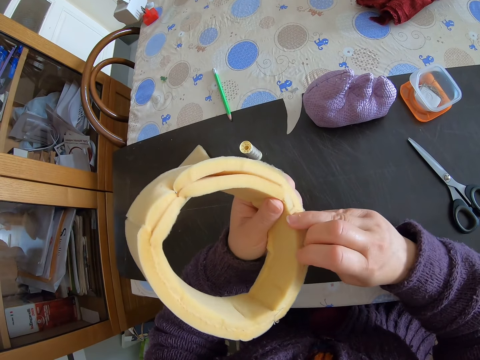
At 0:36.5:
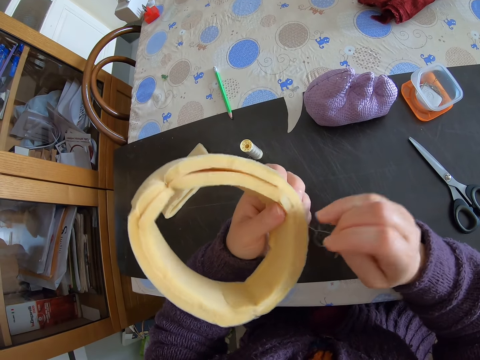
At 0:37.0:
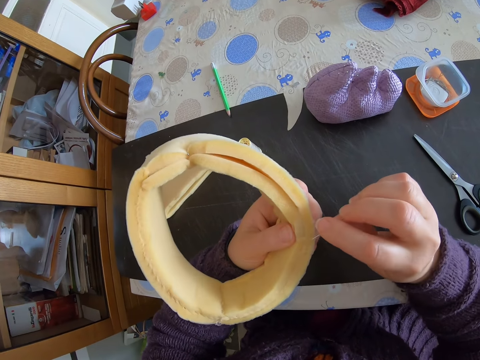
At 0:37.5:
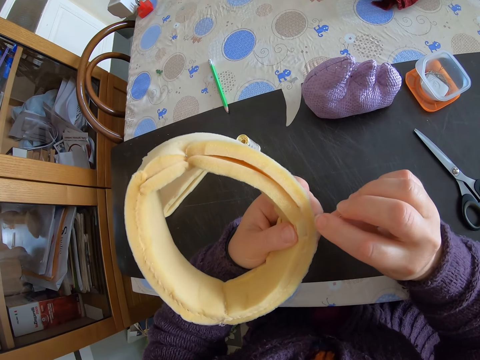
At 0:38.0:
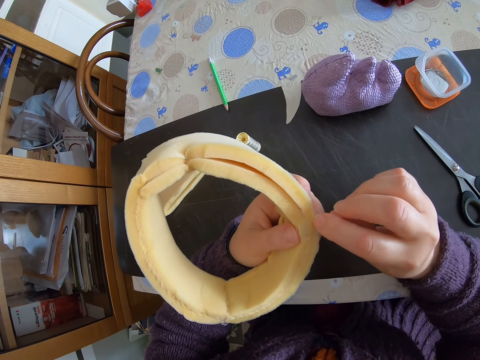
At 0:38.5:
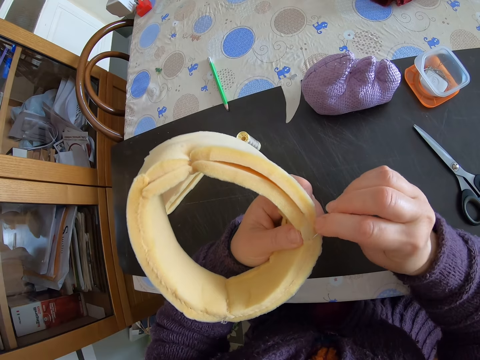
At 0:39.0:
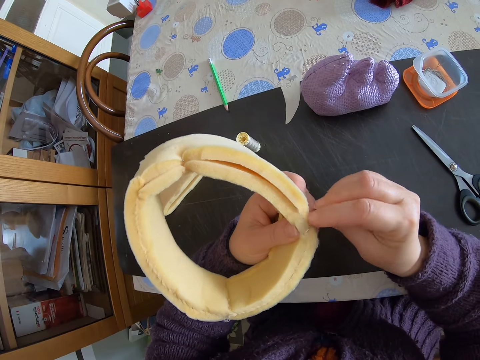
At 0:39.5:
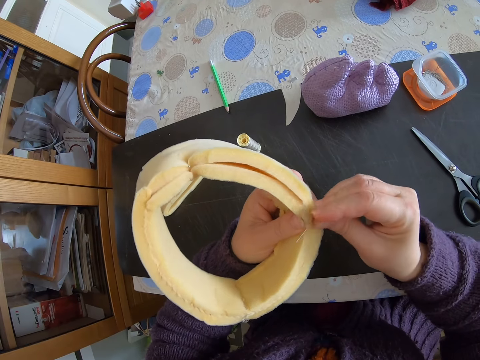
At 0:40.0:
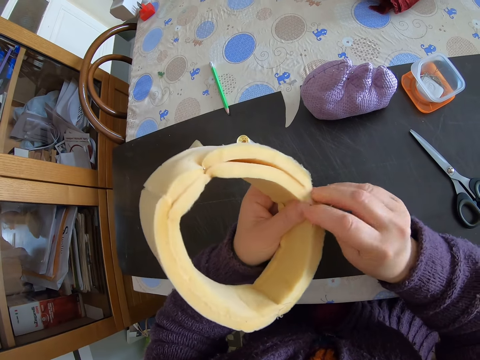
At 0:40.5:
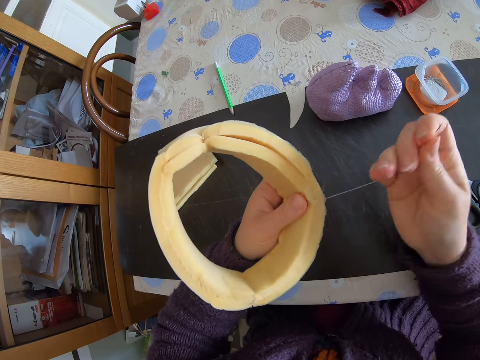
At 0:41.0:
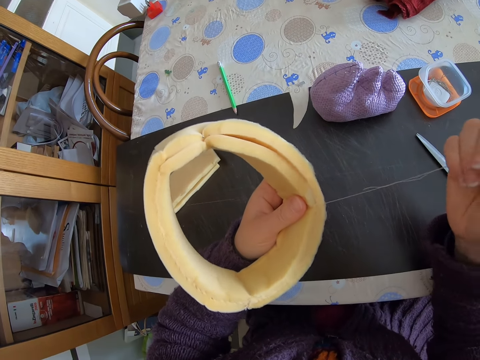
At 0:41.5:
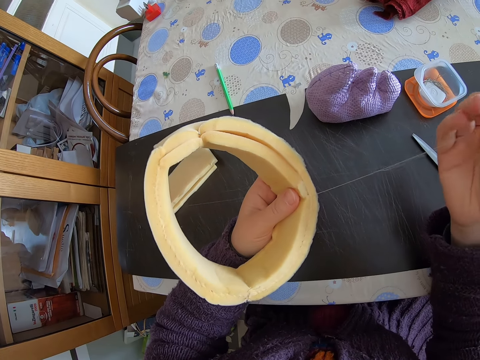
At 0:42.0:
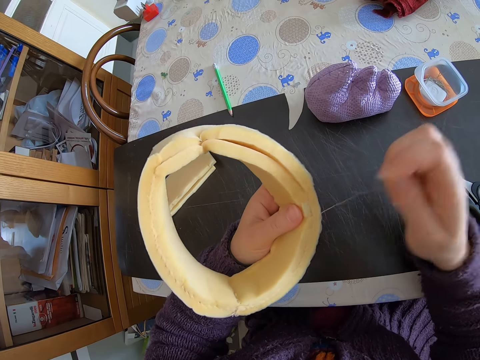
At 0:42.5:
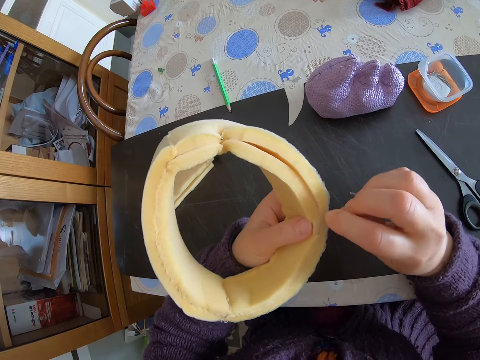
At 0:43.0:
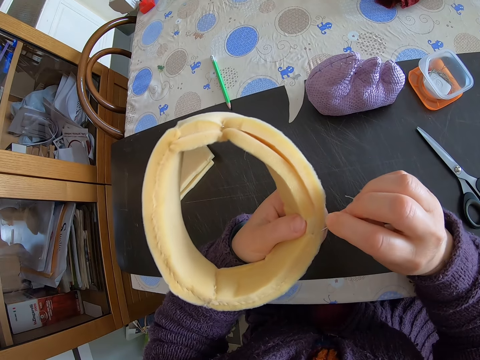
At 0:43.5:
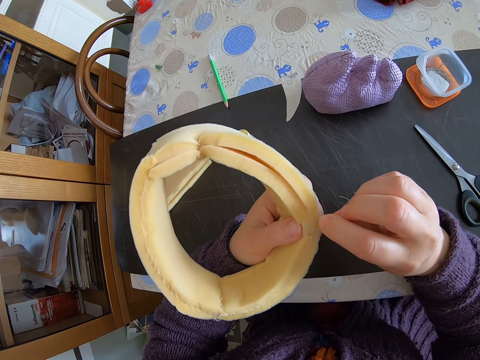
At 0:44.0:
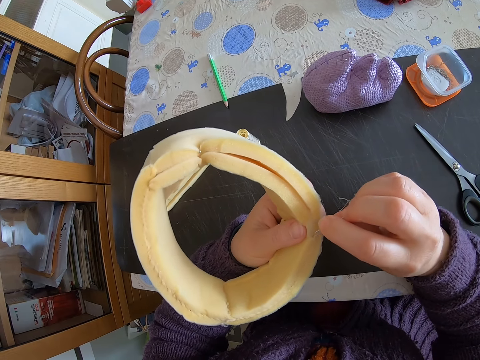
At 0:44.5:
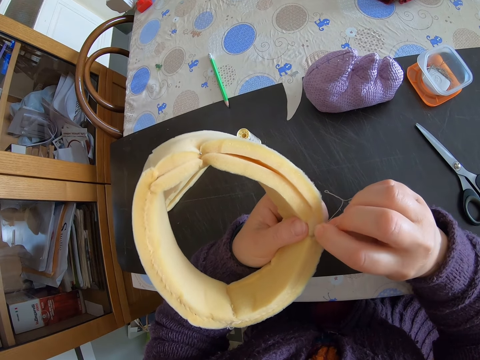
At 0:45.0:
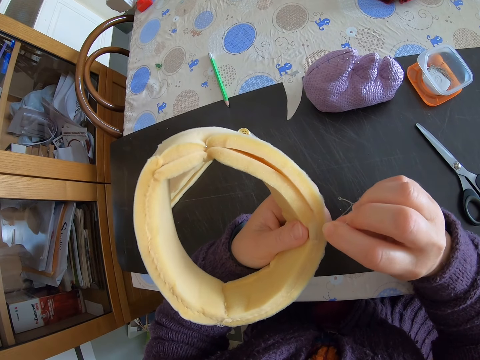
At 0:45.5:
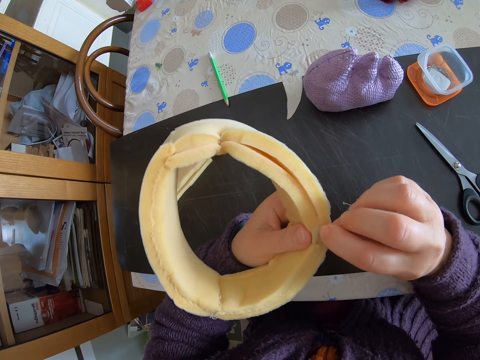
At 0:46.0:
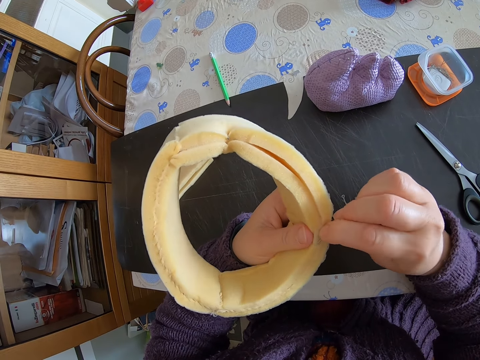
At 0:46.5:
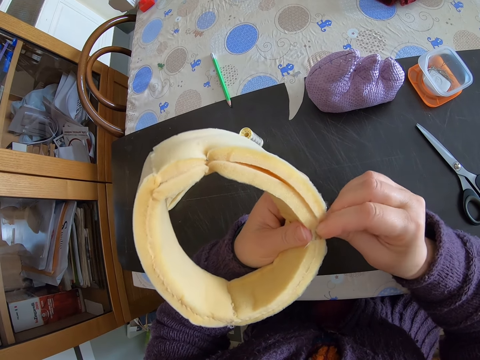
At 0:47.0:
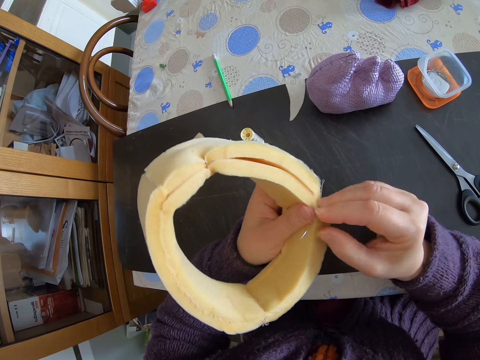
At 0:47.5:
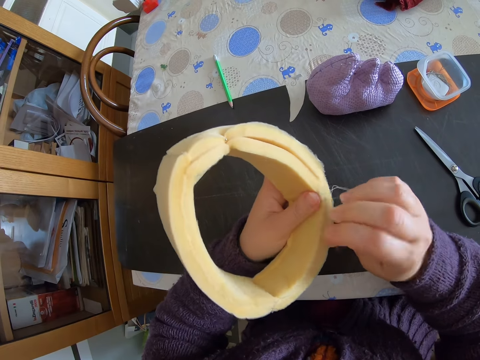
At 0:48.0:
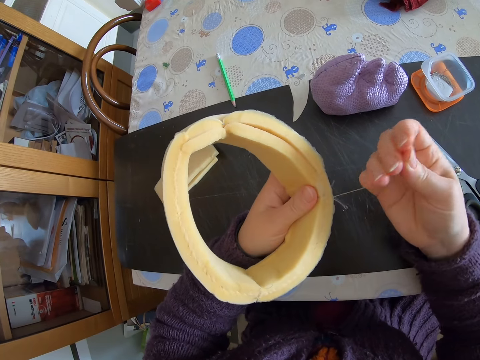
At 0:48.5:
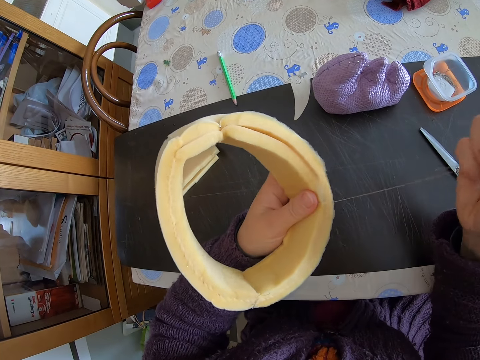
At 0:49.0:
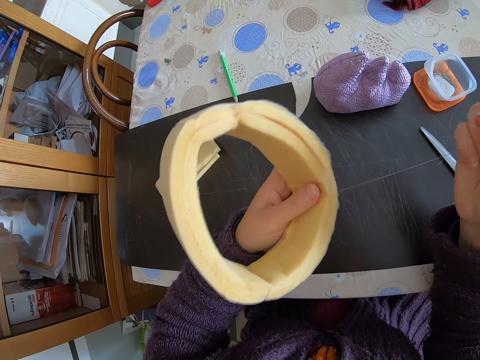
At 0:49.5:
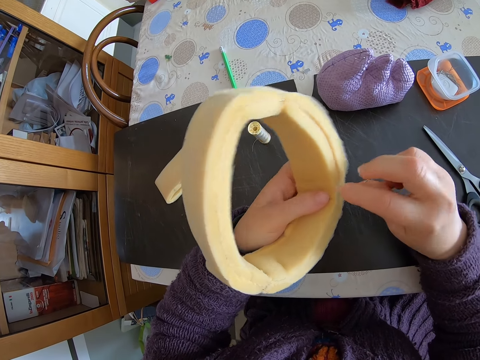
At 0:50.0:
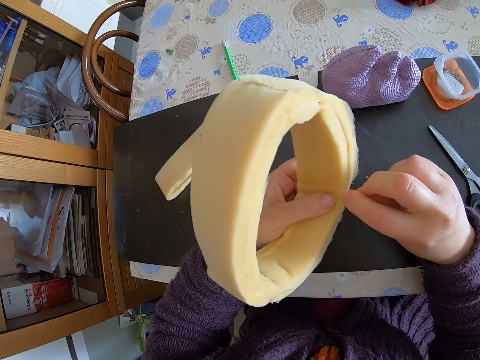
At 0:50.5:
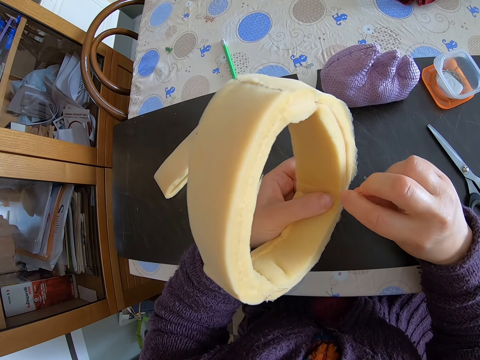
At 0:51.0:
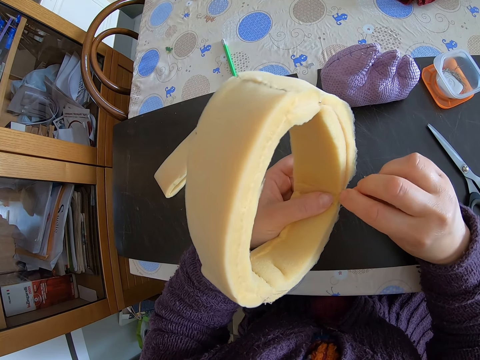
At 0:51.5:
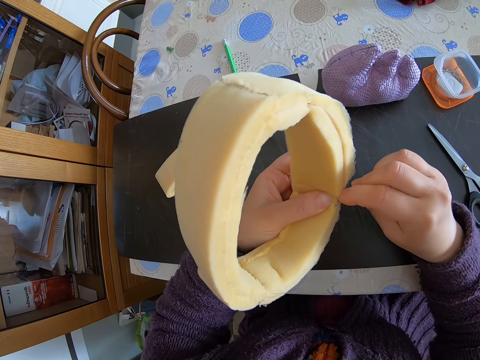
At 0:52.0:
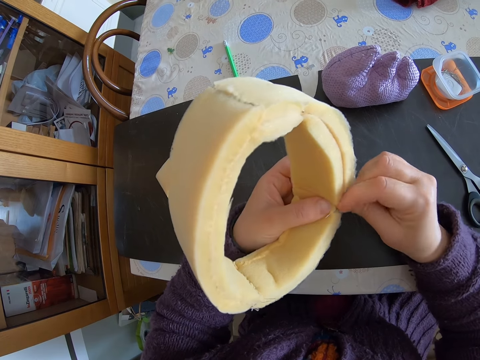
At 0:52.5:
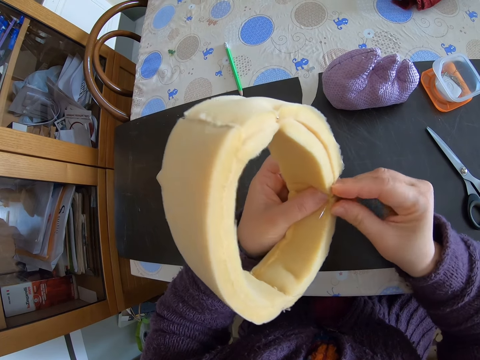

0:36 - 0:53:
The camera wearer stitches the flexible foam. They lift the sewing needle. They stitch the flexible foam. They hold the sewing needle. They pull the sewing string. They stitch the flexible foam.

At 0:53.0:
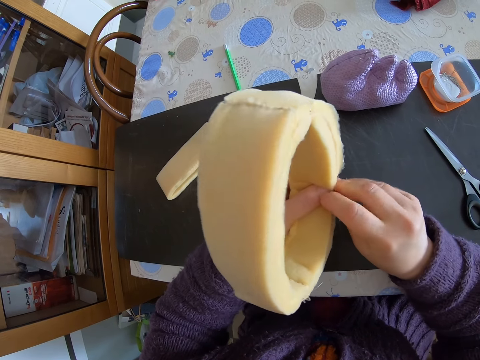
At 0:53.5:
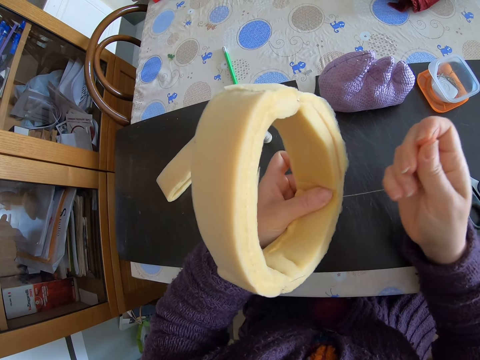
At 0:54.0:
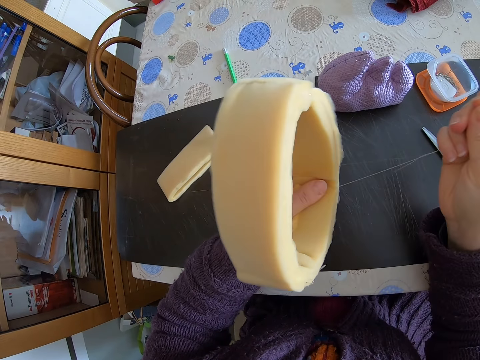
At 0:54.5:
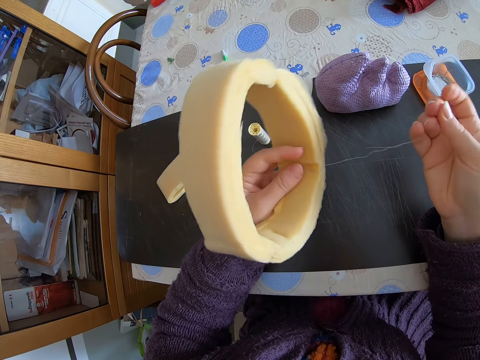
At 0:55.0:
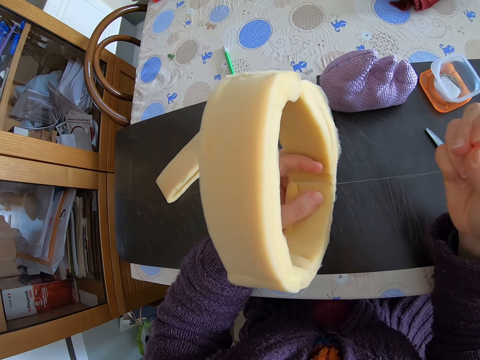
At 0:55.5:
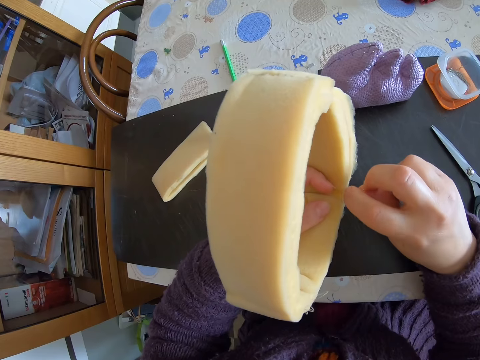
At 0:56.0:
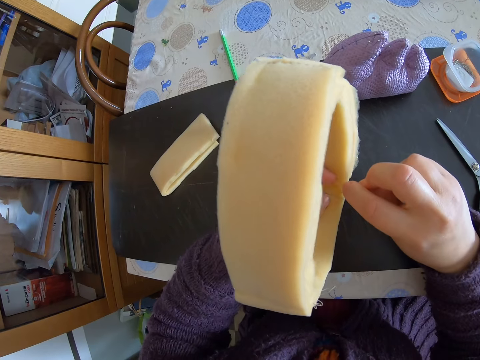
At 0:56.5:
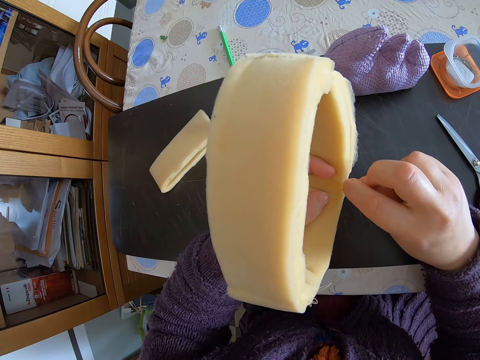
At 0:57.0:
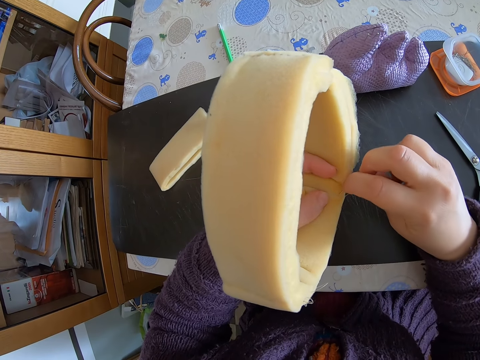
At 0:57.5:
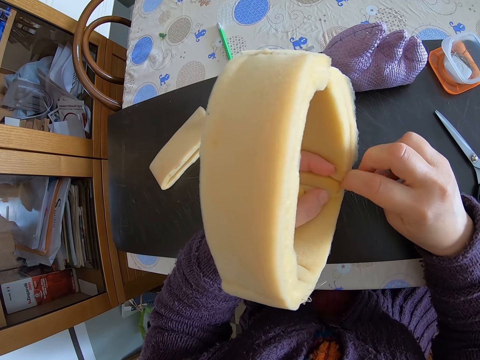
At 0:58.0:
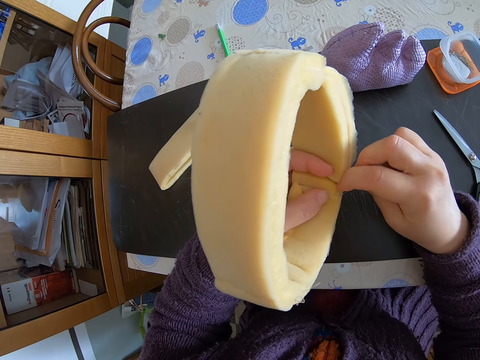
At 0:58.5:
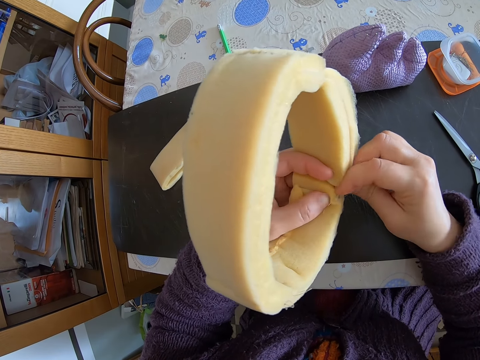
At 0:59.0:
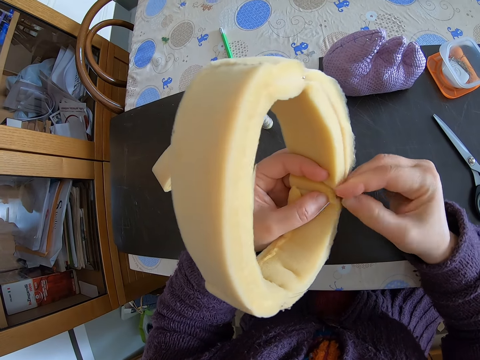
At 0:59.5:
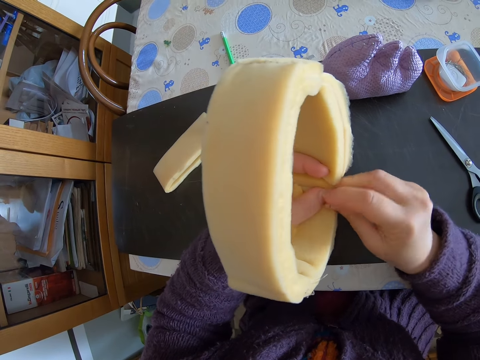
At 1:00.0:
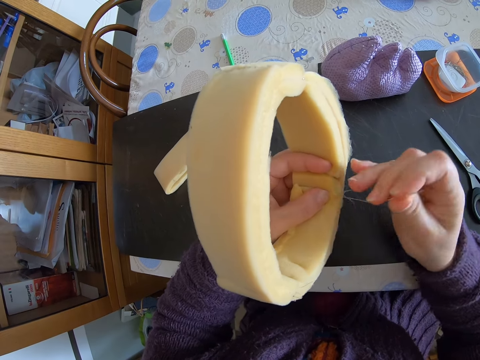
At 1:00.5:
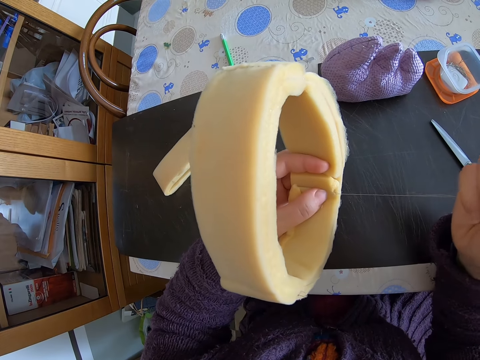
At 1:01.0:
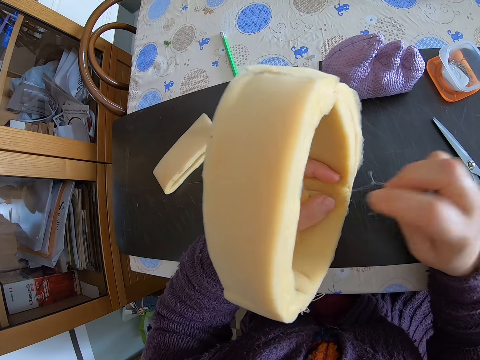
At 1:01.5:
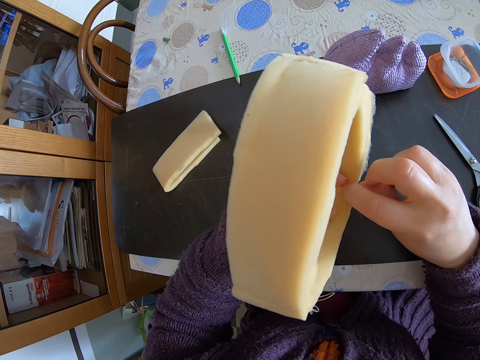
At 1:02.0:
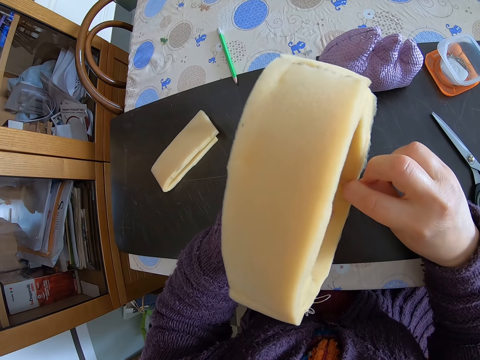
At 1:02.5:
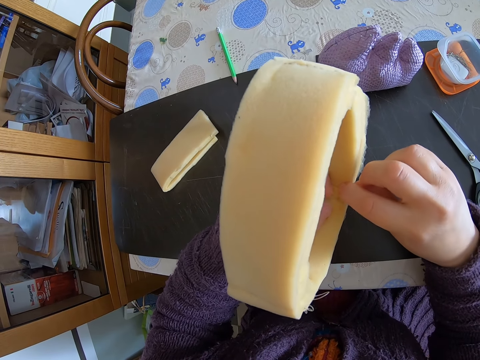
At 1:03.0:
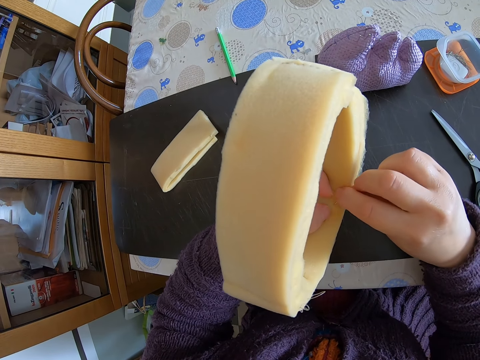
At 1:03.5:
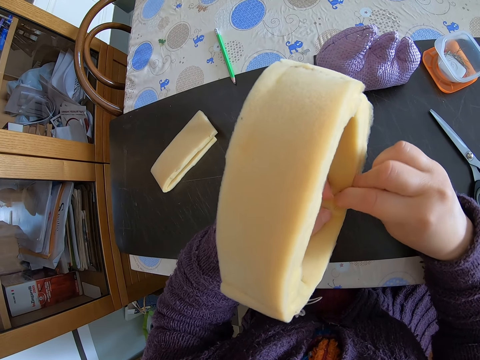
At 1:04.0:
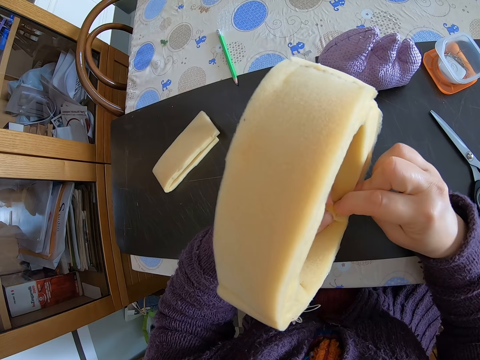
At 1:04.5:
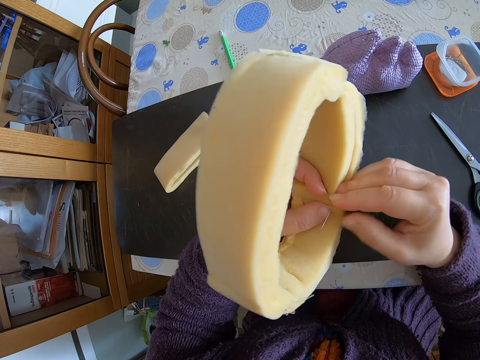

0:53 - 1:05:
The camera wearer pulls the sewing string. They hold the sewing needle. They stitch the flexible foam. They pull the sewing string. They stitch the flexible foam.
